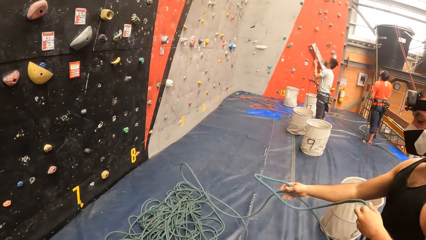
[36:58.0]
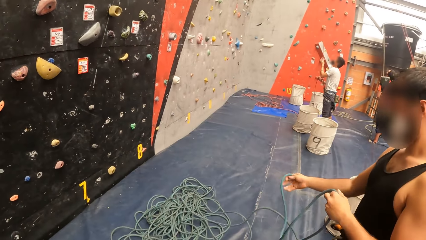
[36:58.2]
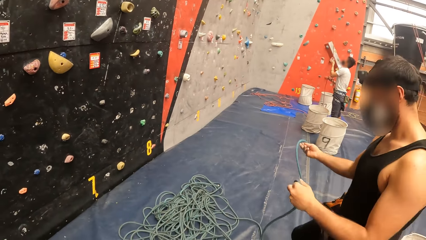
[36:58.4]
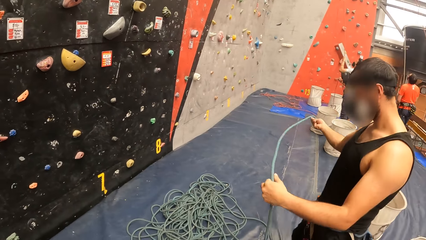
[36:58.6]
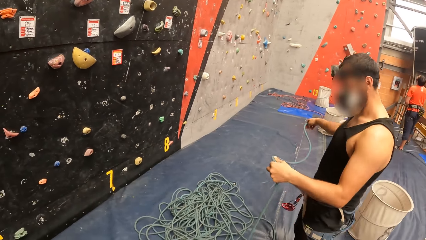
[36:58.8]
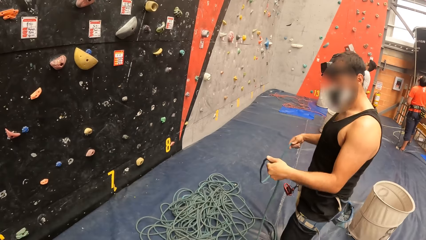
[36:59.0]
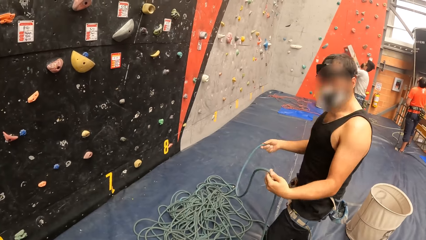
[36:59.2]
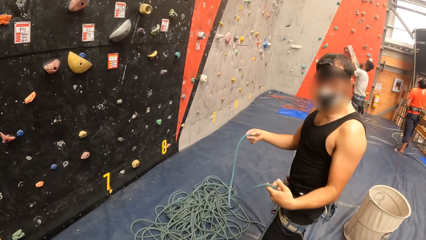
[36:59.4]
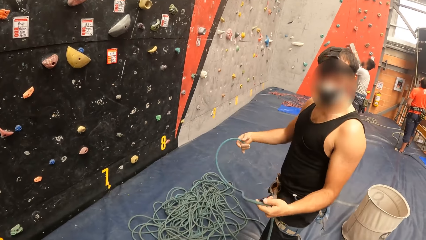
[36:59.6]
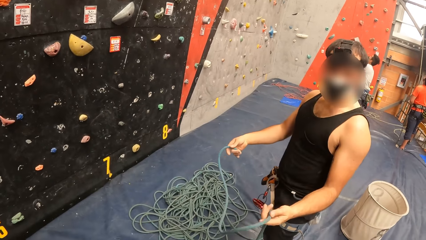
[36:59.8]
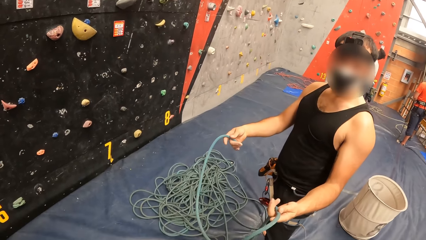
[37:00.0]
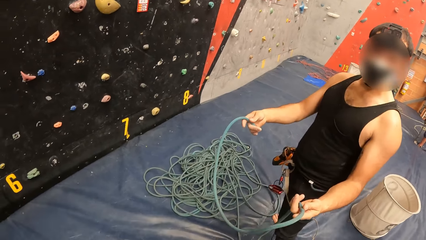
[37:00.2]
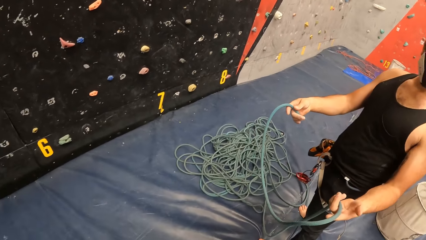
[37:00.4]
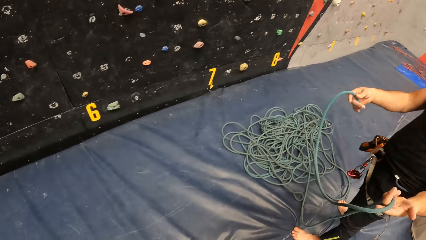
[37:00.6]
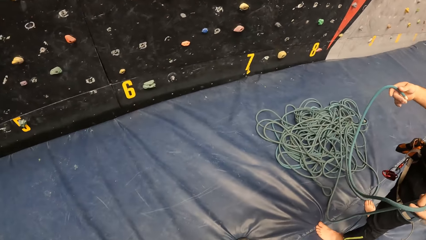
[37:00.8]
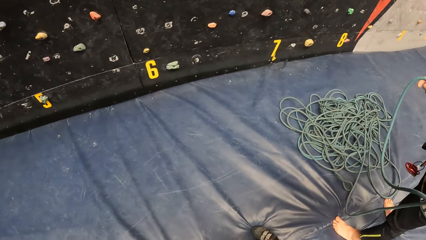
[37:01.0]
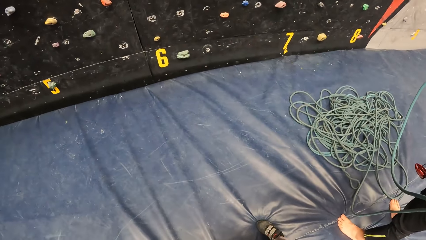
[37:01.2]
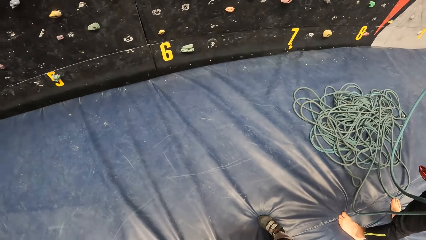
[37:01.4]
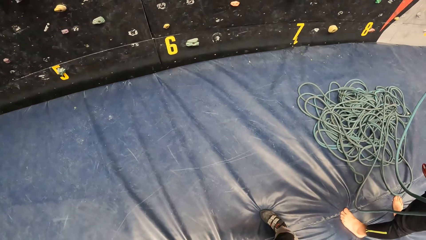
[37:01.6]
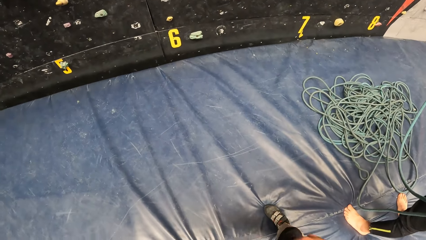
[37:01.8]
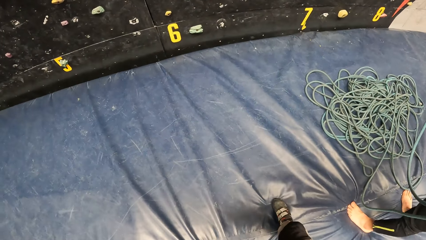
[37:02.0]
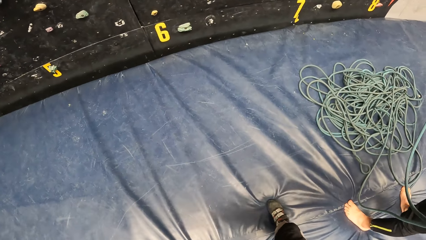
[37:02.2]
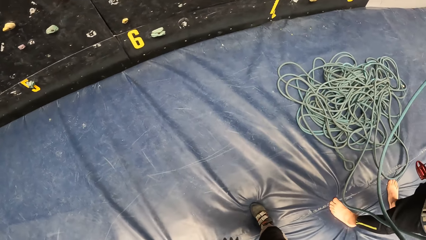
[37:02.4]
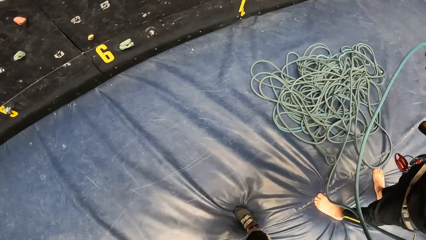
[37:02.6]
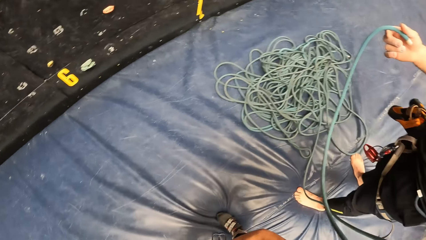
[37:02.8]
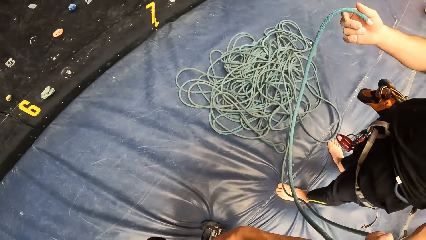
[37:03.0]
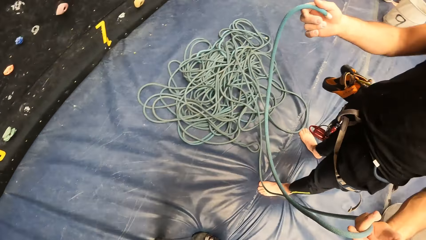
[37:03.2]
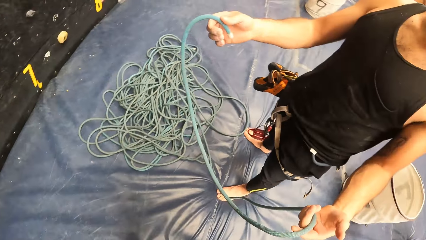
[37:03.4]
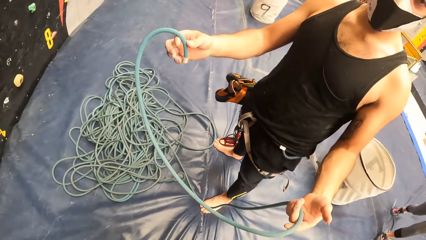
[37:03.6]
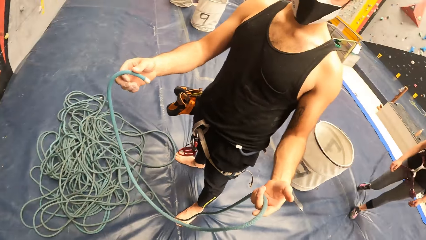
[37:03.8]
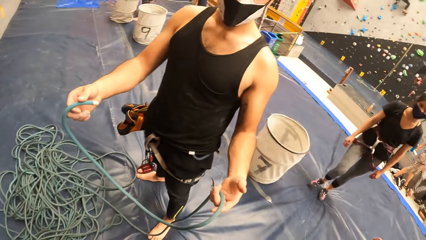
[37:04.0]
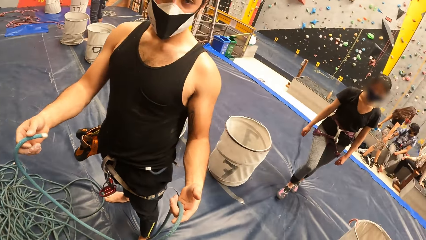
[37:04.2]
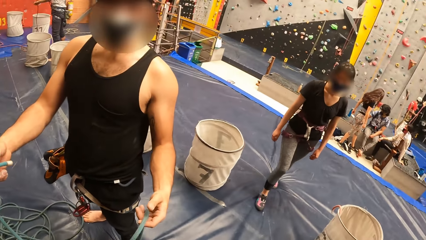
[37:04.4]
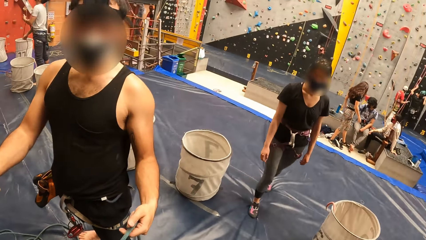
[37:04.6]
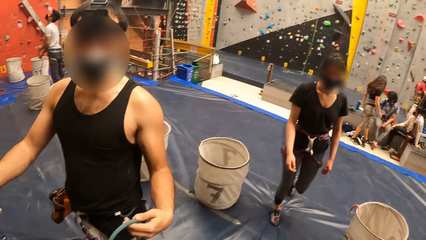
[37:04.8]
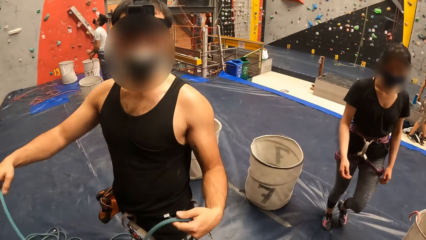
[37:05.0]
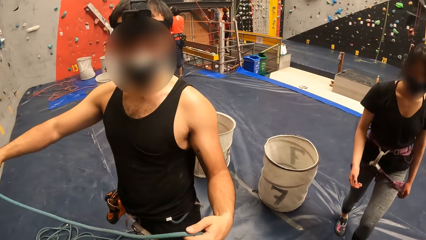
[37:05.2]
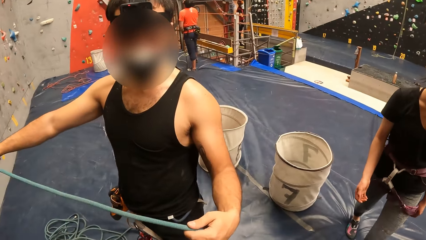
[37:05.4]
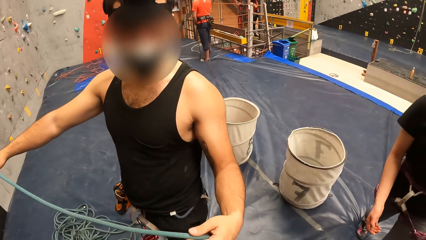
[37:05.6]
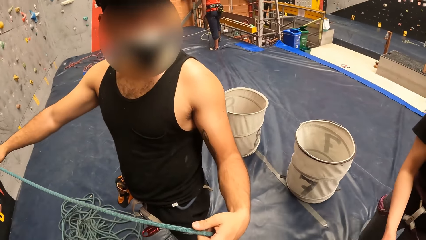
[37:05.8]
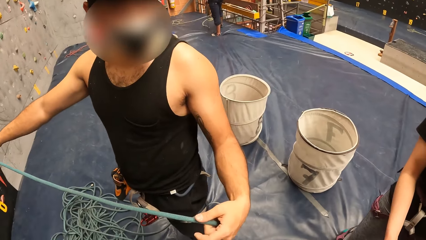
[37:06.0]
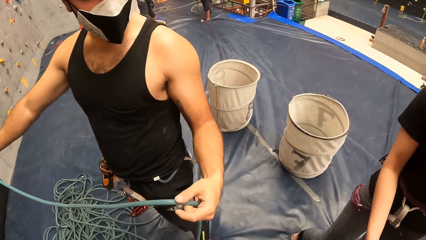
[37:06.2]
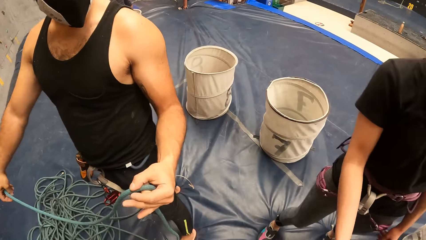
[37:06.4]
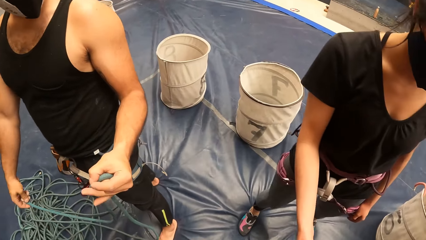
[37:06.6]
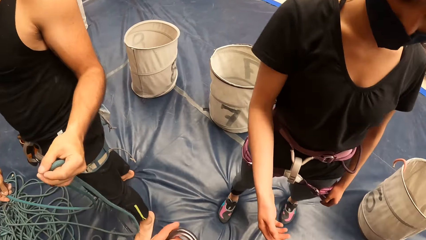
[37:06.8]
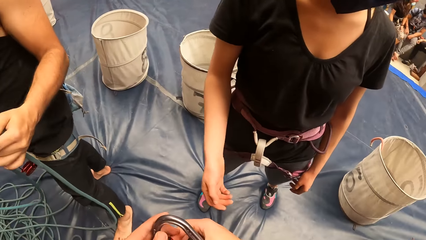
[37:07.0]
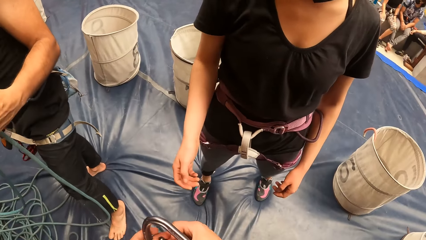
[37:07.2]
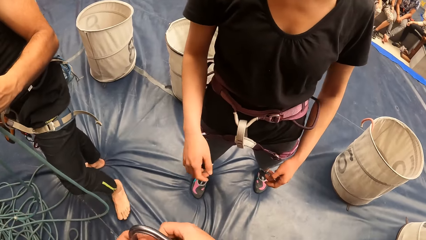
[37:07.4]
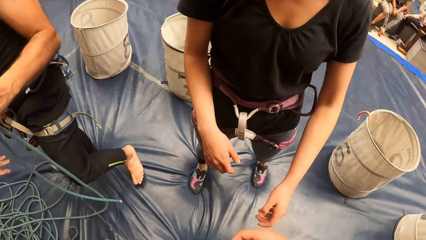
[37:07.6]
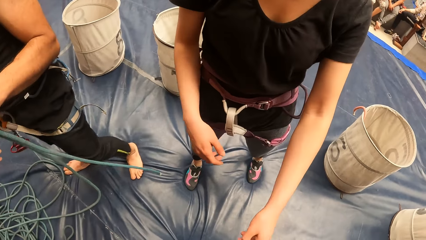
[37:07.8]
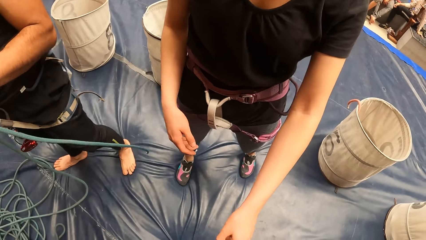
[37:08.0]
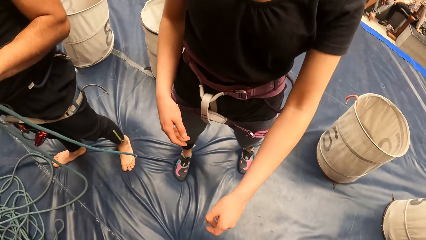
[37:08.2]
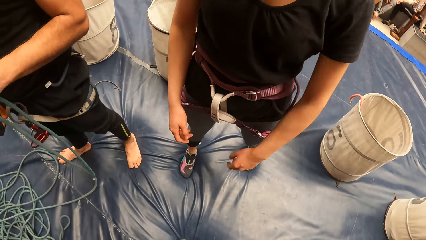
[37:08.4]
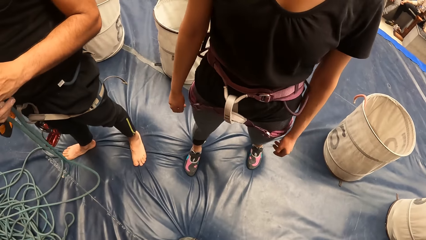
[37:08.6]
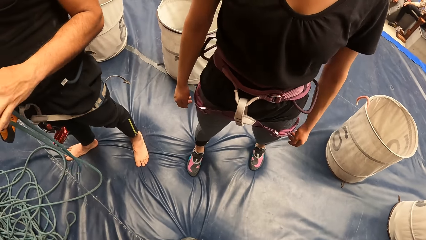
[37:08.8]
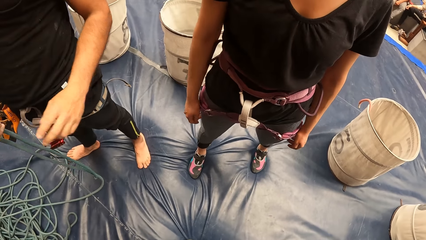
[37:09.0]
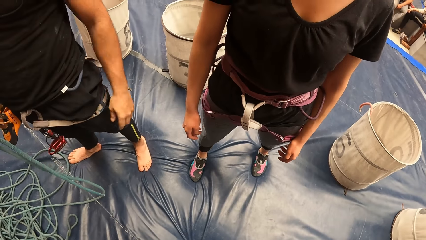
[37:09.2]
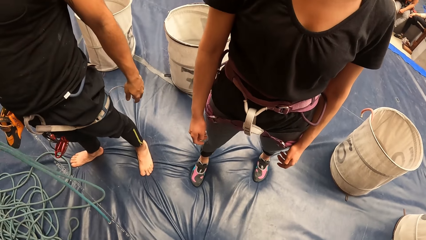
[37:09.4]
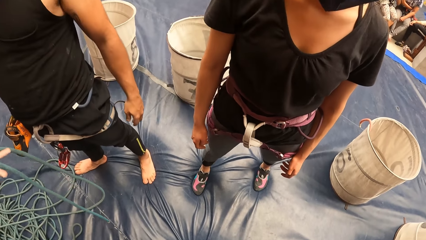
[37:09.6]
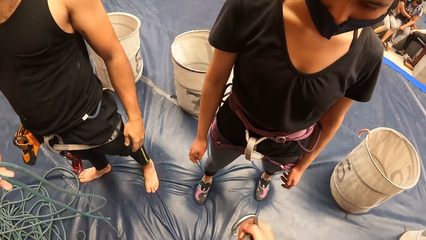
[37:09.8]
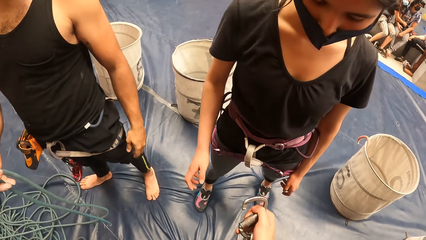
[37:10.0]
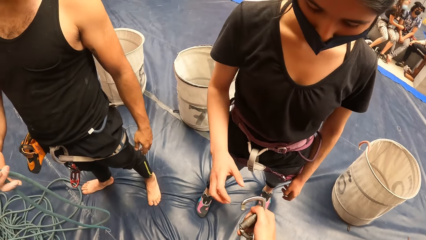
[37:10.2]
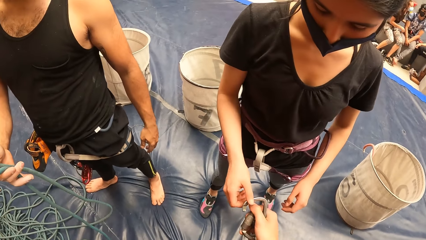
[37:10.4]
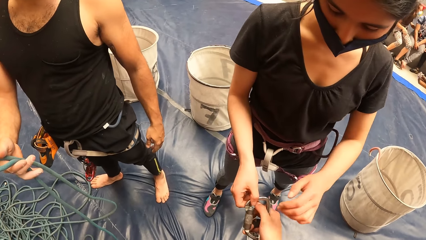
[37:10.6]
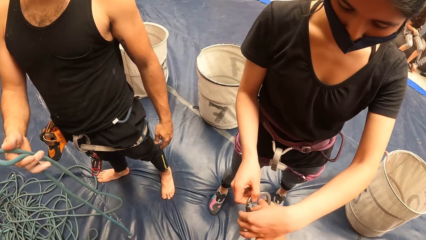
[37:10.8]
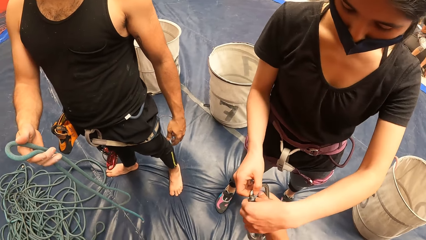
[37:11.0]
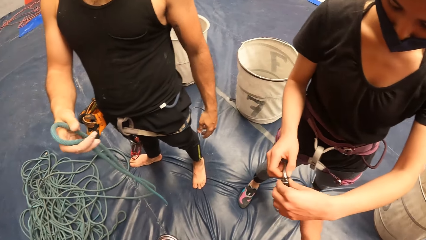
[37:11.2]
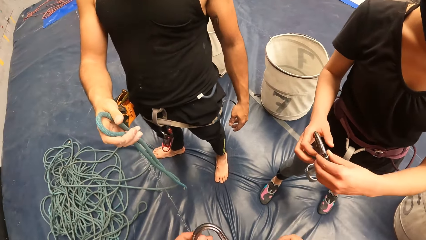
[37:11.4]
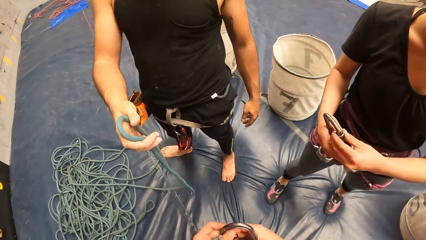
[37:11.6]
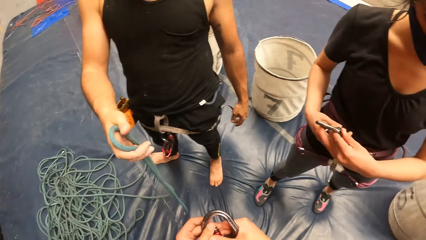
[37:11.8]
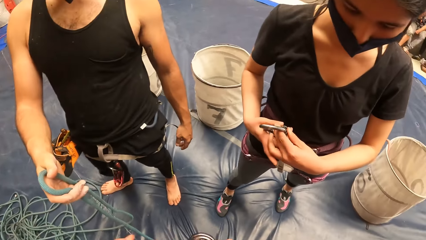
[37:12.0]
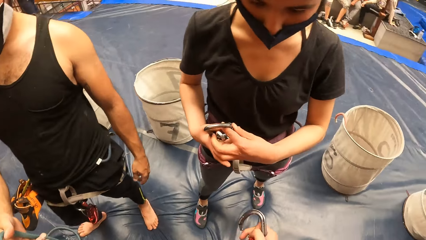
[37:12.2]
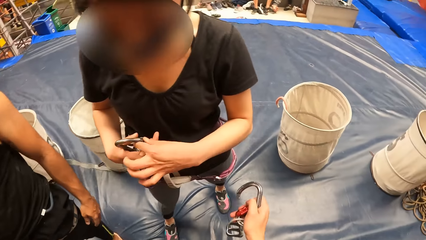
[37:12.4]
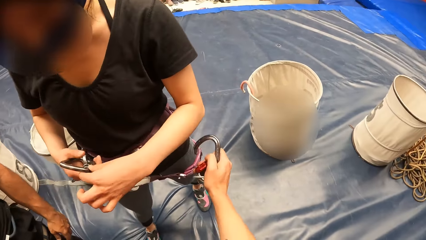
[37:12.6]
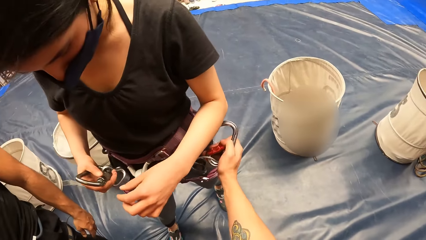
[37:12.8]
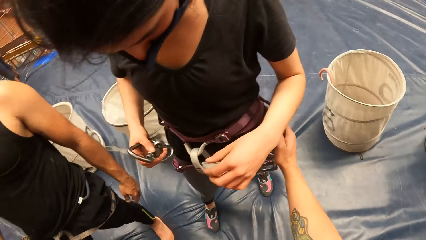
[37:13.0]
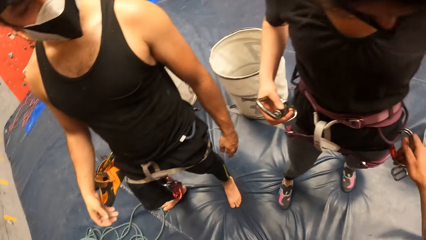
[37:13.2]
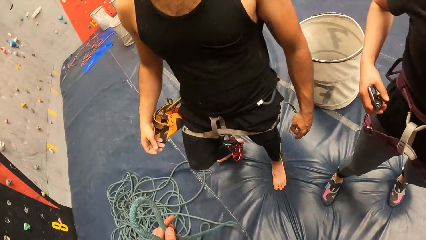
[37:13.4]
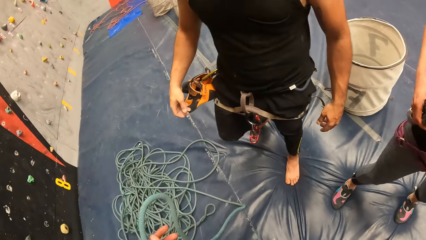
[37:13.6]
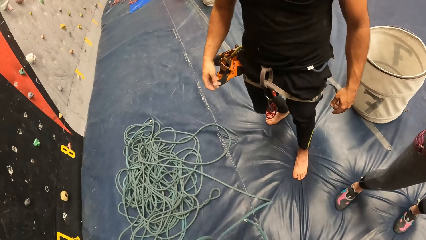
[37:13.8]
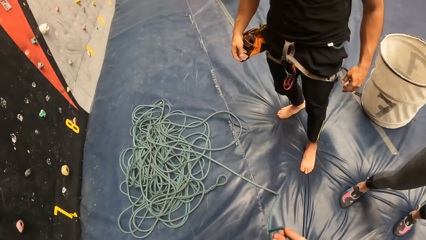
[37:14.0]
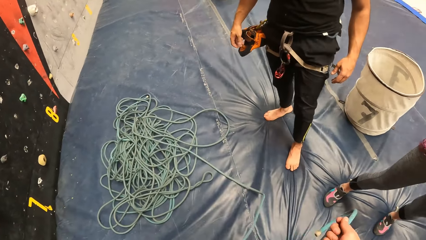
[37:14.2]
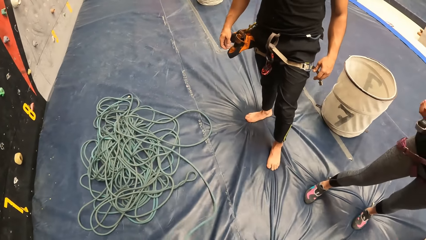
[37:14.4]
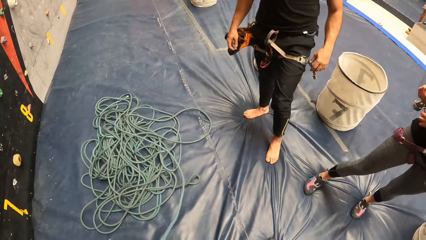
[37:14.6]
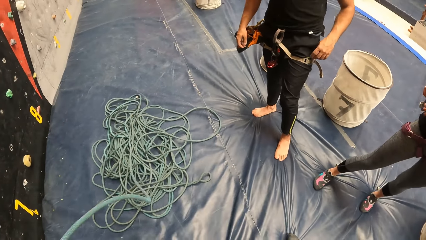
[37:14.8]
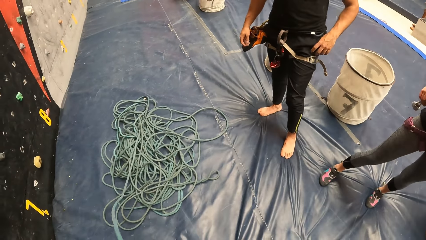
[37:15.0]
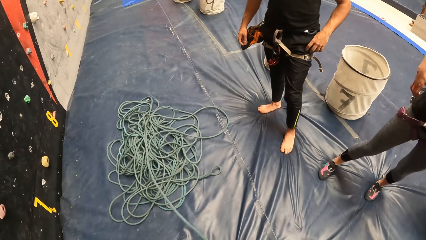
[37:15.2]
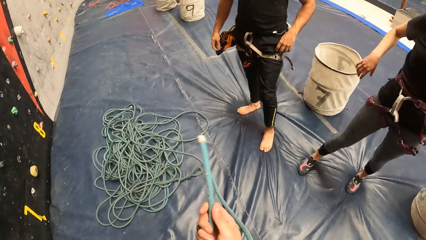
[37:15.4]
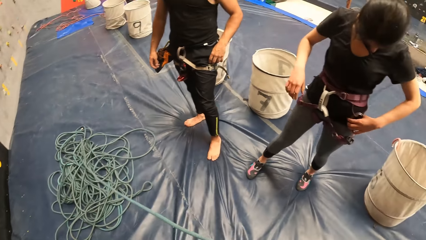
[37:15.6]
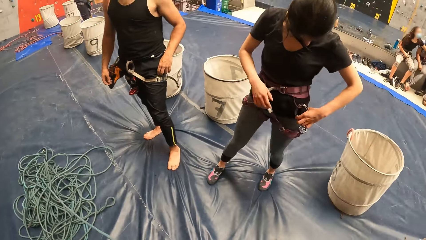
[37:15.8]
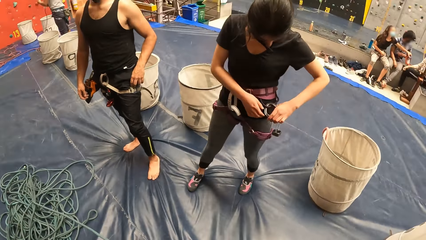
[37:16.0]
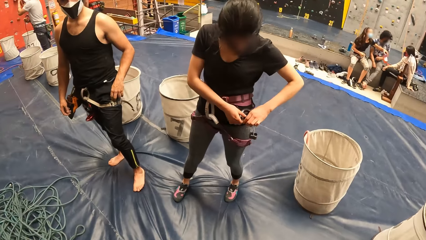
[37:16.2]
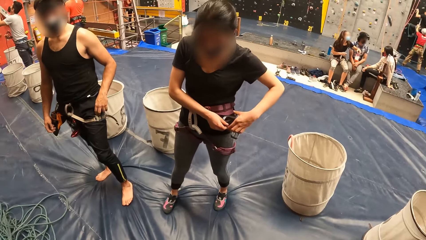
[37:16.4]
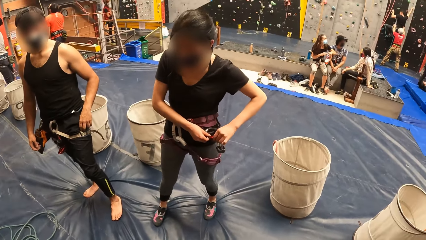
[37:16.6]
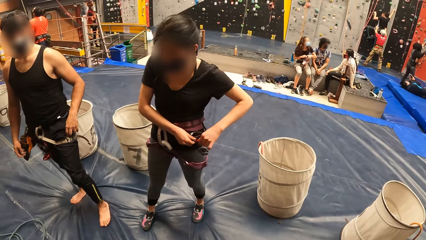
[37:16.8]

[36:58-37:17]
The camera wearer converses. They look around. A man shows the camera wearer a rope. The camera wearer interacts with a woman. They give the woman a carabiner. The man gives the camera wearer the rope. The camera wearer fixes the carabiner on the woman. They touch the rope and pull the rope.
